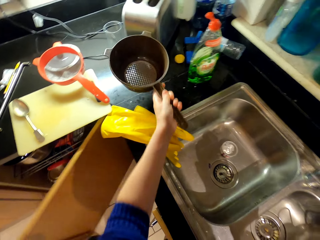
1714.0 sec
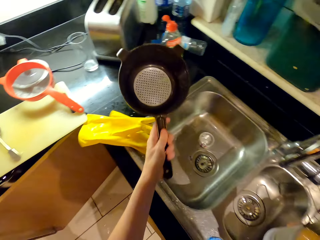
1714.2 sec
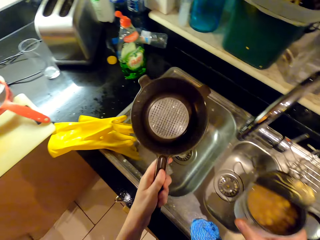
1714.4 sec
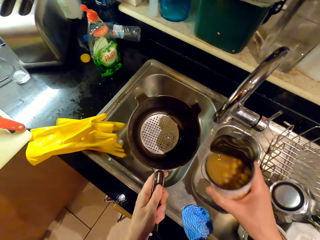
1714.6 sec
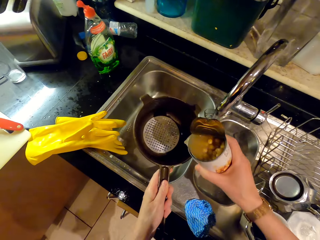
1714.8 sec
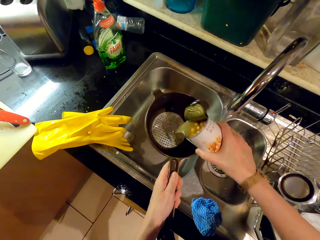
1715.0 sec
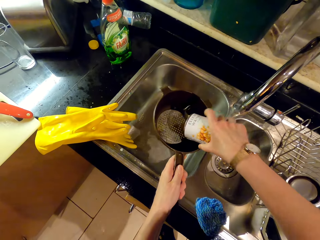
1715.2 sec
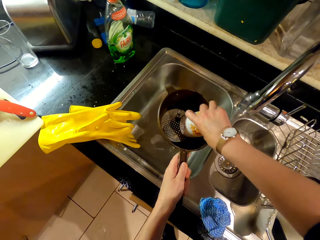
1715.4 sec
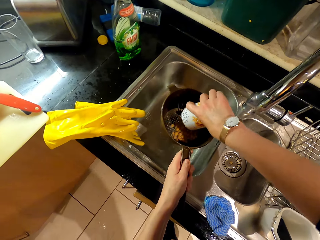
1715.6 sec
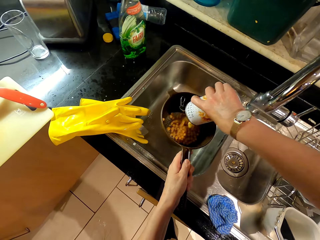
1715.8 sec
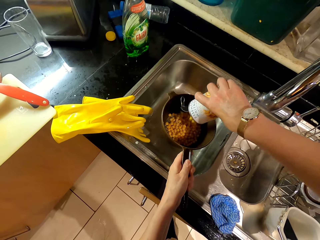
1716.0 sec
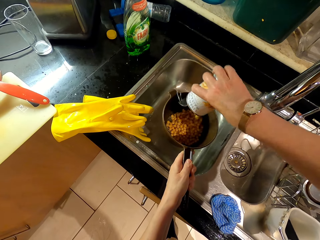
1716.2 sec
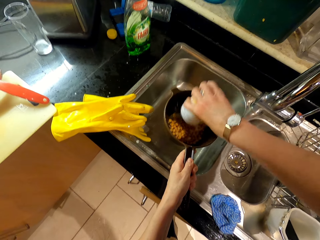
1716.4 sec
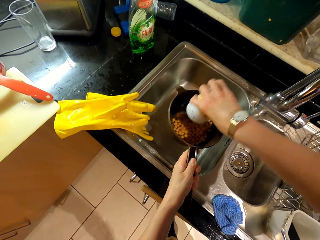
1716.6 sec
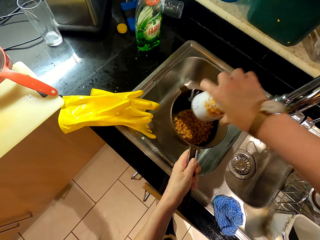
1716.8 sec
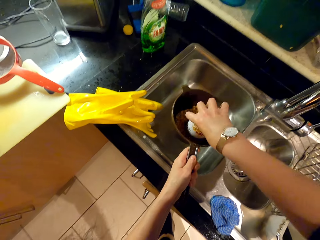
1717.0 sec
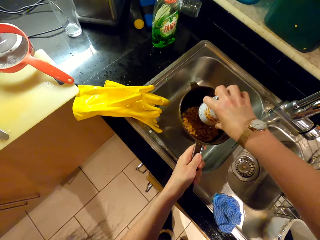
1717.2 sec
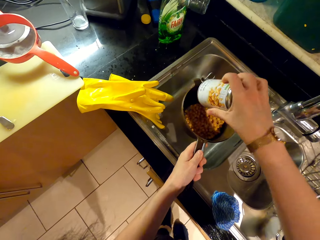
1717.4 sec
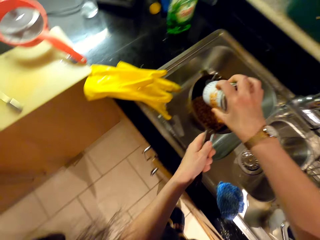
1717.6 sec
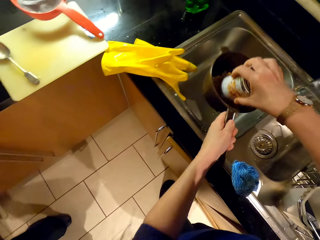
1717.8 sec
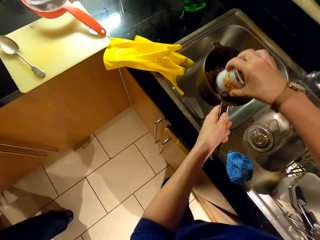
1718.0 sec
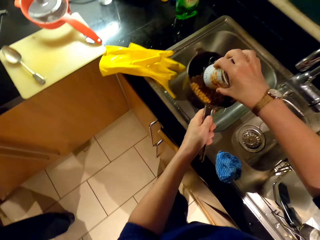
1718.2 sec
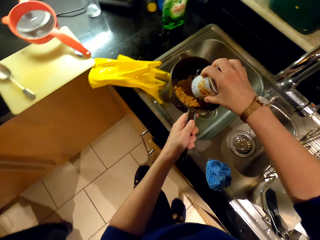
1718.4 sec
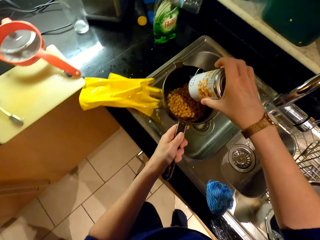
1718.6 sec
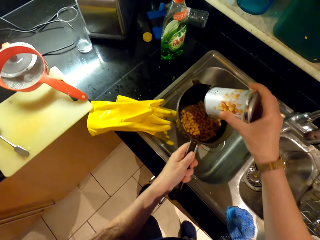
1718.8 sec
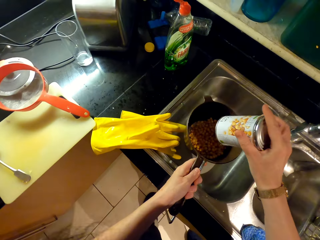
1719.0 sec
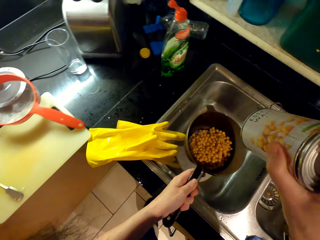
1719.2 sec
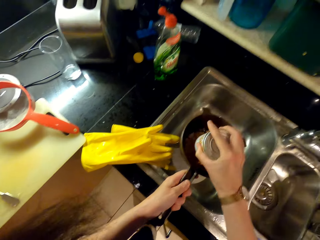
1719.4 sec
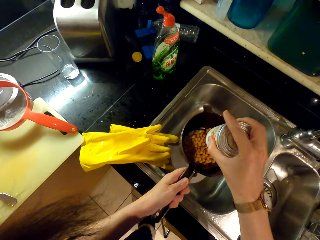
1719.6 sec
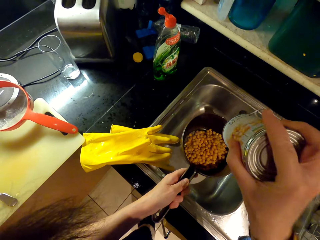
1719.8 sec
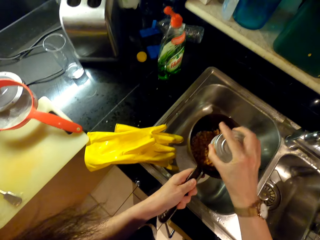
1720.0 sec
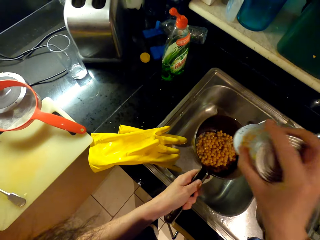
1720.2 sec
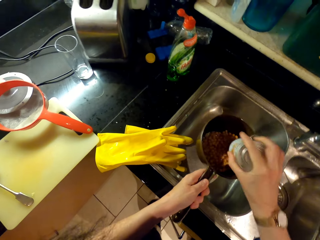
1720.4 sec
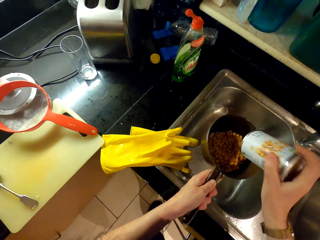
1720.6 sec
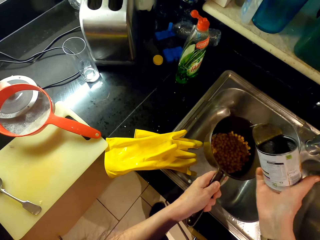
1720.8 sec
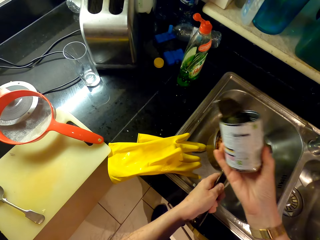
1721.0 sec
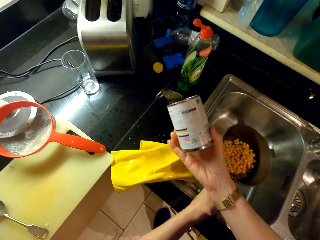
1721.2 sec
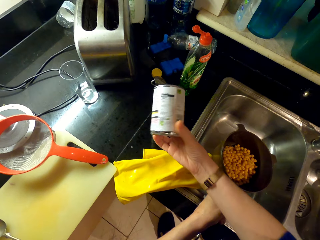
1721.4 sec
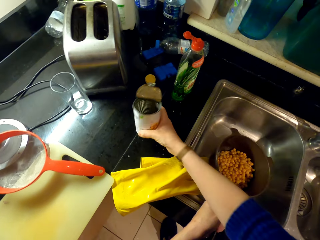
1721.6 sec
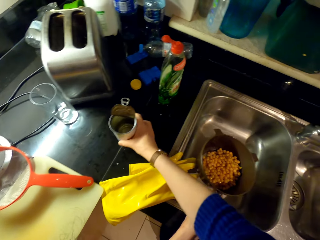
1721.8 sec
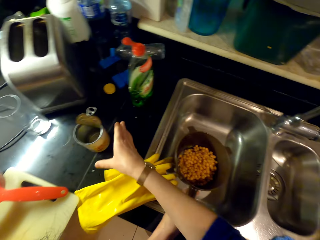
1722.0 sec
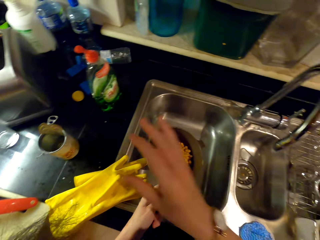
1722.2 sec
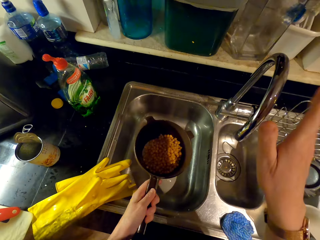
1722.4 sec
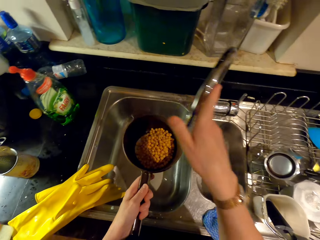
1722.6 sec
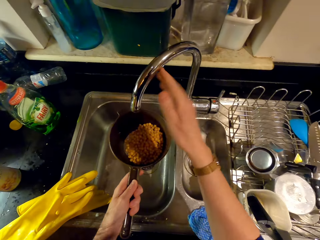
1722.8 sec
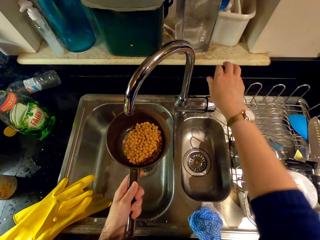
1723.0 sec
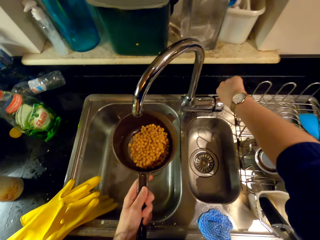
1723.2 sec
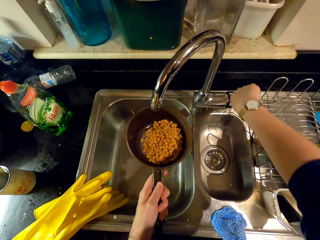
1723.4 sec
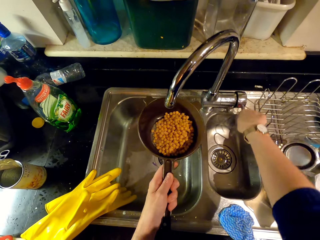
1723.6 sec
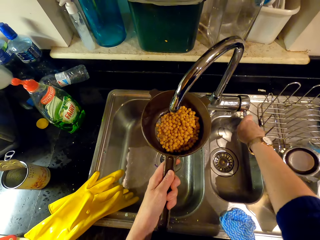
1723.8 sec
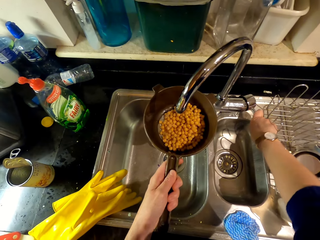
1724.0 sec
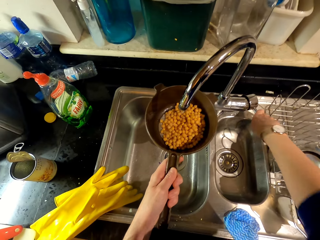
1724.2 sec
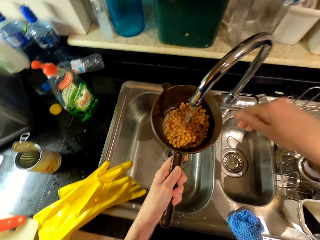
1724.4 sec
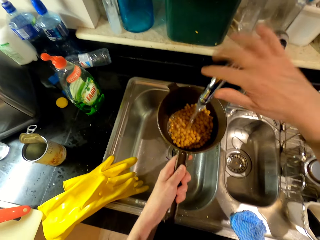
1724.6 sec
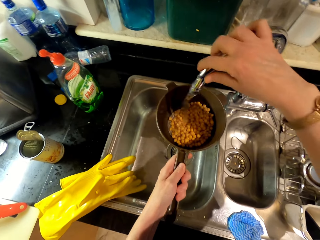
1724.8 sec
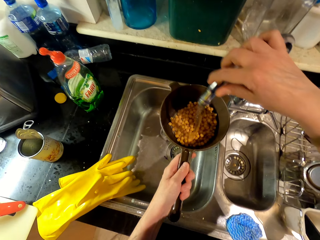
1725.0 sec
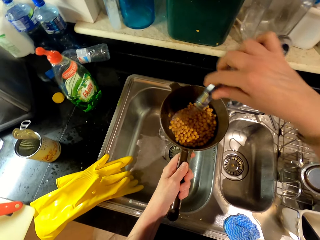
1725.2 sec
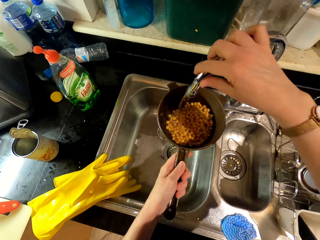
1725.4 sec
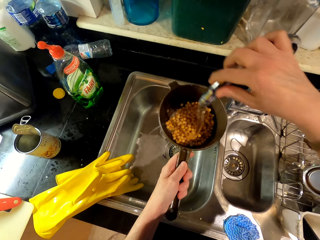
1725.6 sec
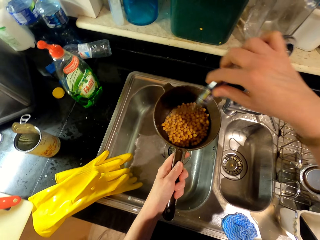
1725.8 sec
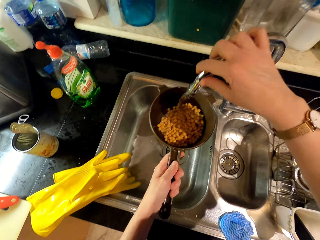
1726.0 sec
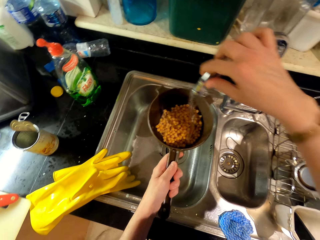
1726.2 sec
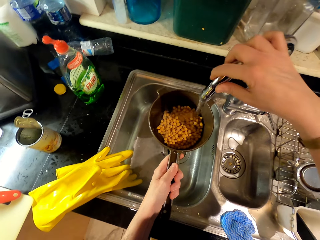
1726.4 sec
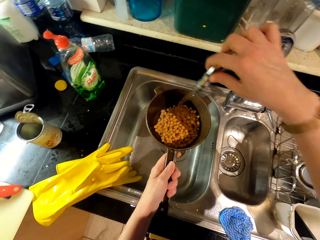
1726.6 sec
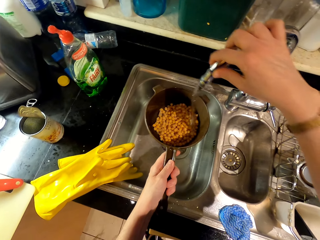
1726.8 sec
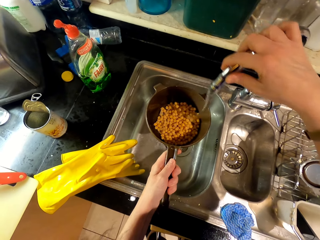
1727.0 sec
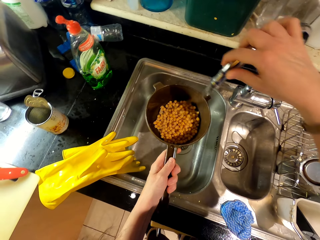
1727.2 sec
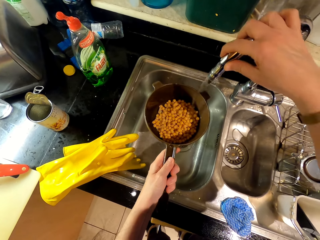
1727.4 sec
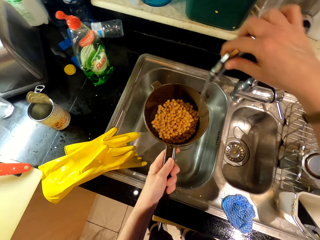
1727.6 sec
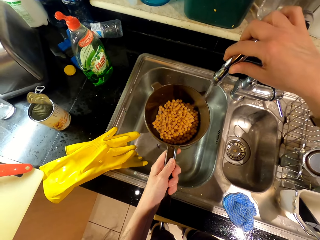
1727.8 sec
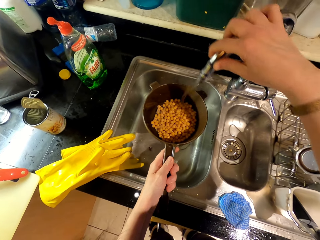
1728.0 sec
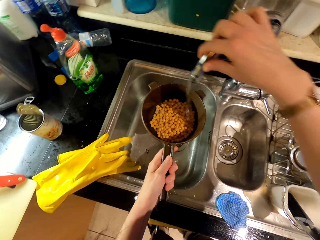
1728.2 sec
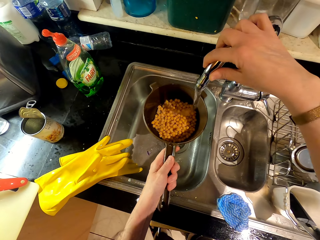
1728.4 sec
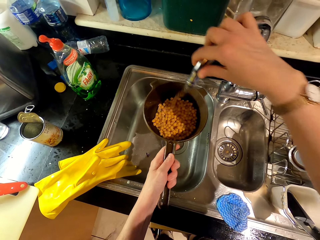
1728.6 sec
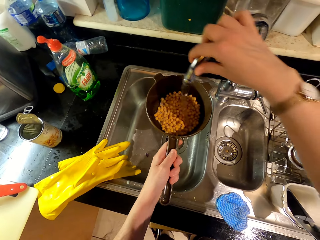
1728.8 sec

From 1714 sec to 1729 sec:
The camera wearer picks up a strainer. They pour the beans in the strainer. They put the can aside. They open the tap. They rinse the beans. They tilt the tap.

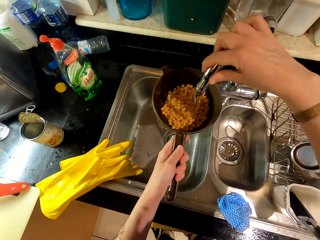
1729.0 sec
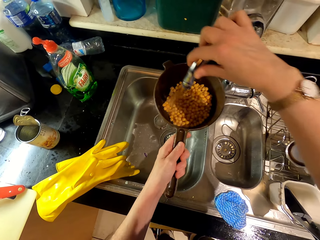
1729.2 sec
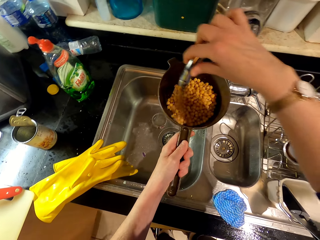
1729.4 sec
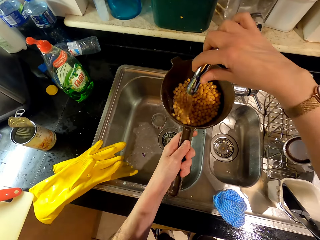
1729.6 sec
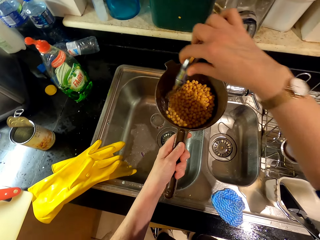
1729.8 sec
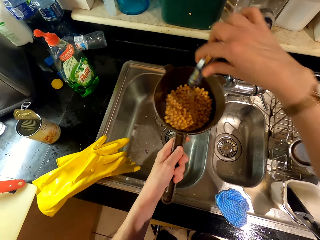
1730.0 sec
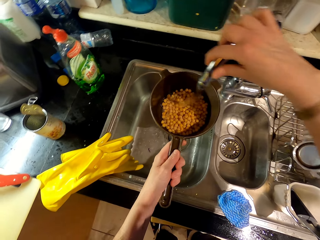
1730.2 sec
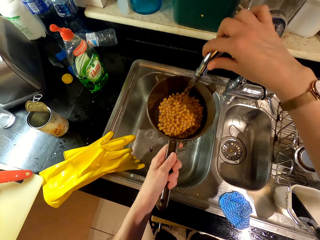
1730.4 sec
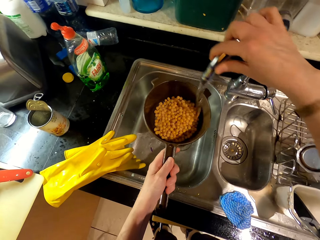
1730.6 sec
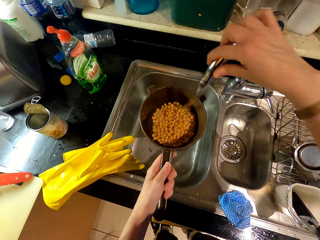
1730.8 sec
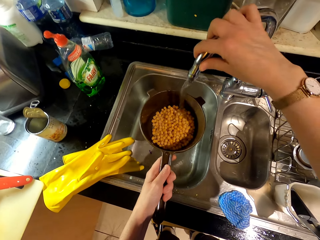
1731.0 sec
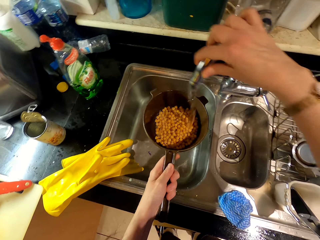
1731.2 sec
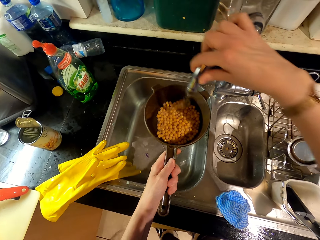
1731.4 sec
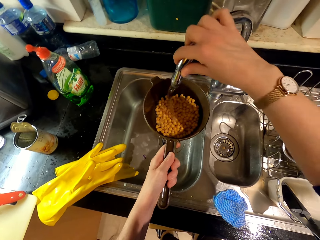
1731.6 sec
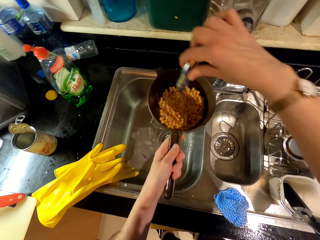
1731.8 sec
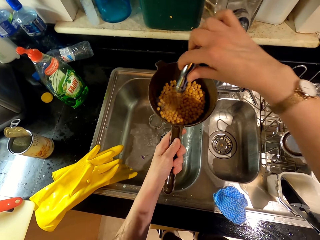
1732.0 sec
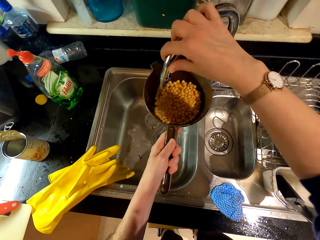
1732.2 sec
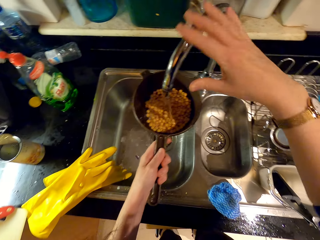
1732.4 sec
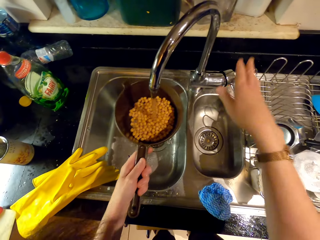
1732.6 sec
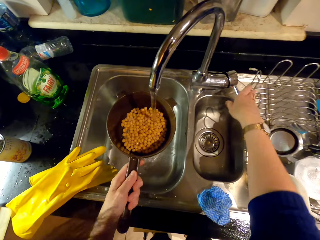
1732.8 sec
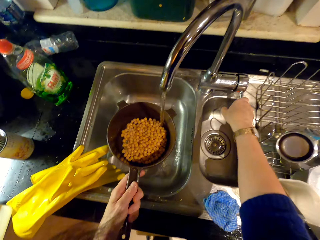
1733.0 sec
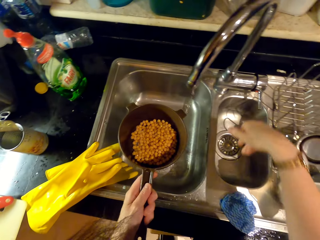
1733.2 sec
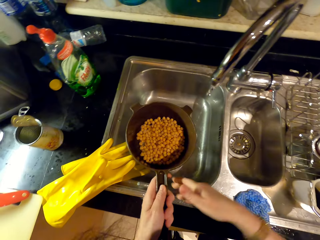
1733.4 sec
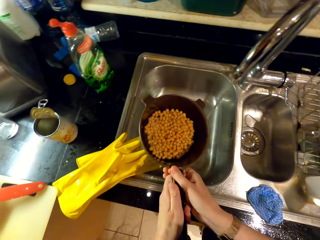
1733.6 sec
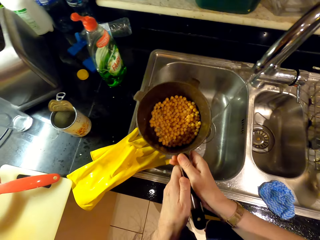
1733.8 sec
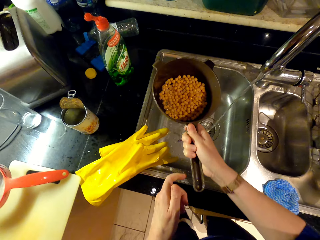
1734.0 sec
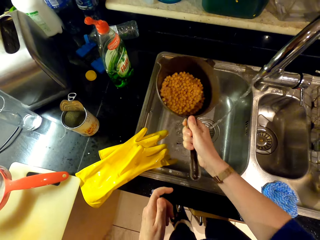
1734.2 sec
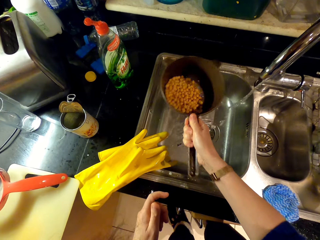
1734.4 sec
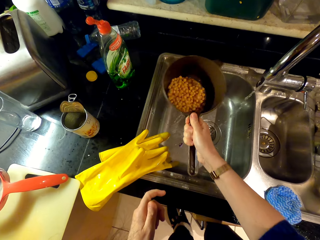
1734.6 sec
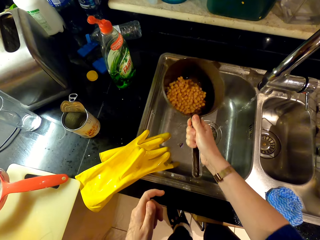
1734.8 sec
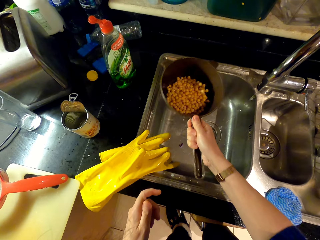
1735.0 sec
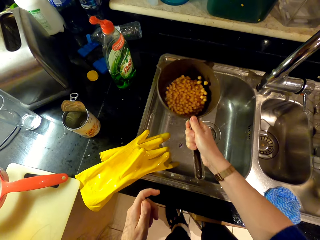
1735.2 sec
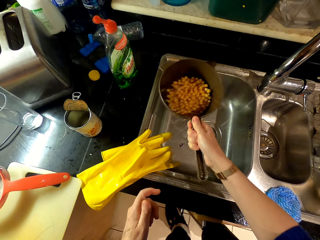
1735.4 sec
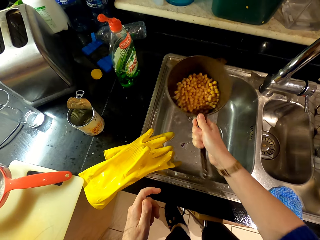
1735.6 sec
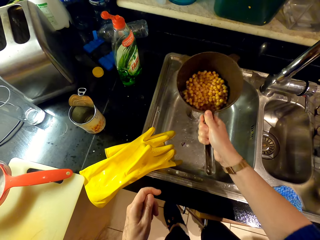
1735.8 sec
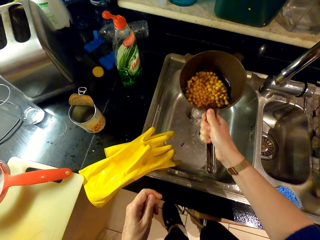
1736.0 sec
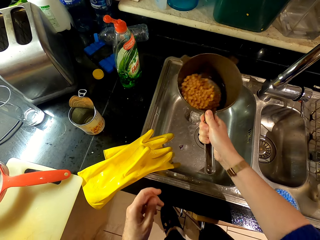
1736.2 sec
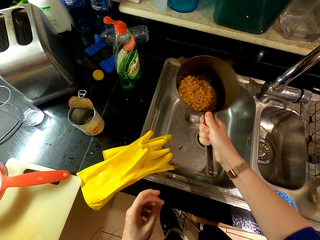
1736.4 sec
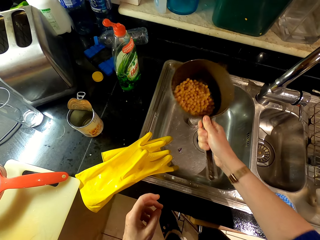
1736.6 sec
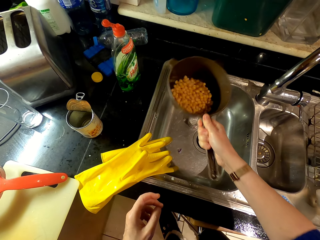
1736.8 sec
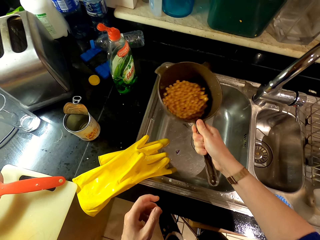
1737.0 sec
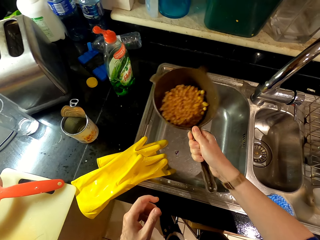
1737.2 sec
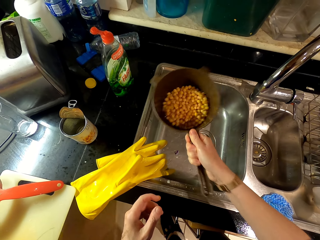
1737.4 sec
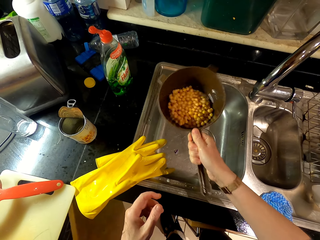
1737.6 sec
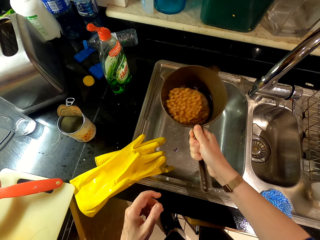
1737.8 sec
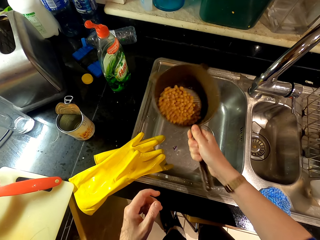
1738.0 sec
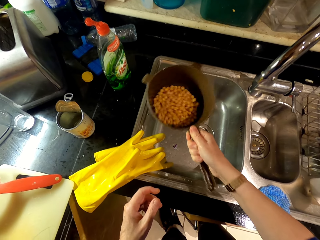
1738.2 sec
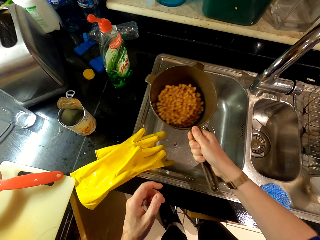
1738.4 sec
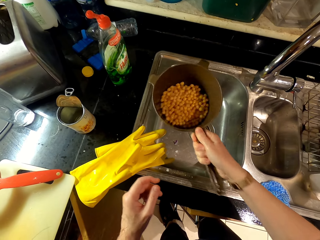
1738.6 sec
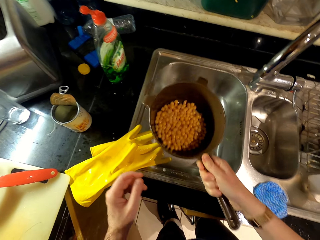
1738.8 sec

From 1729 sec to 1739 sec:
The camera wearer closes the tap. They shake the strainer.
